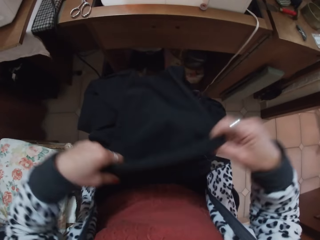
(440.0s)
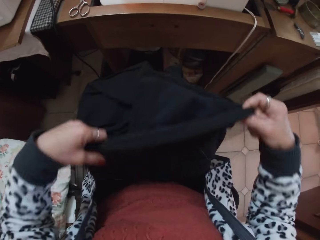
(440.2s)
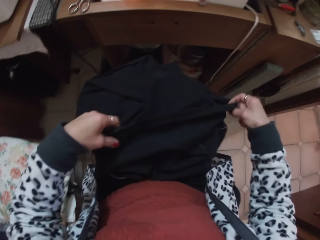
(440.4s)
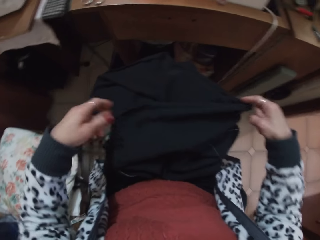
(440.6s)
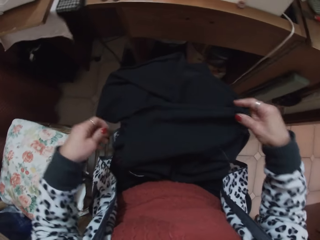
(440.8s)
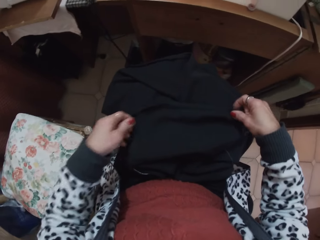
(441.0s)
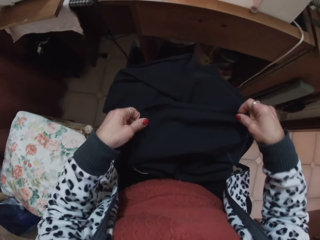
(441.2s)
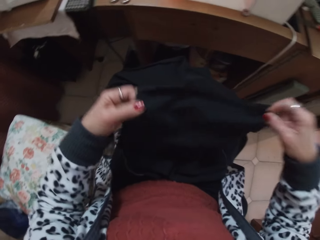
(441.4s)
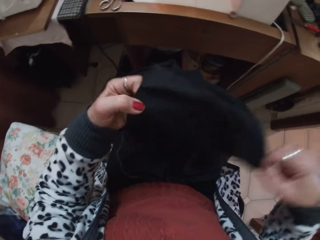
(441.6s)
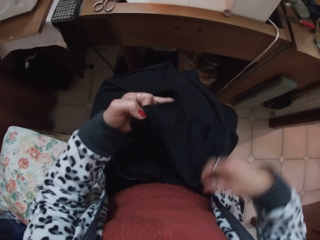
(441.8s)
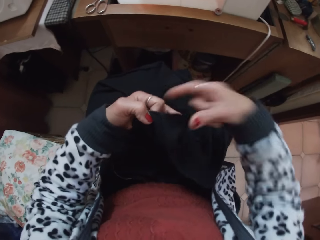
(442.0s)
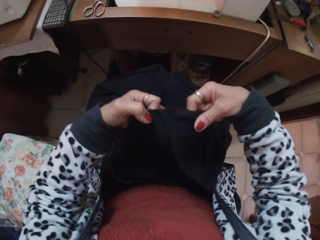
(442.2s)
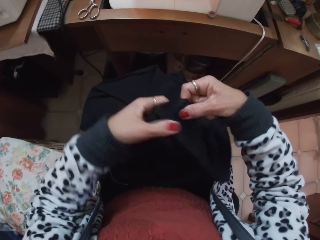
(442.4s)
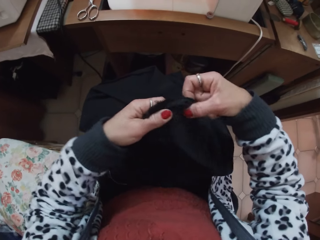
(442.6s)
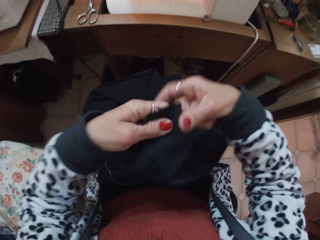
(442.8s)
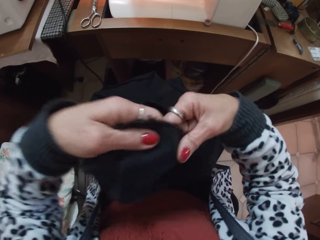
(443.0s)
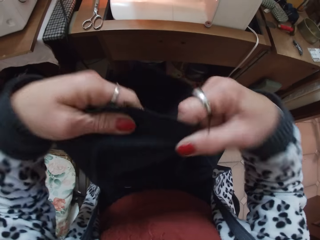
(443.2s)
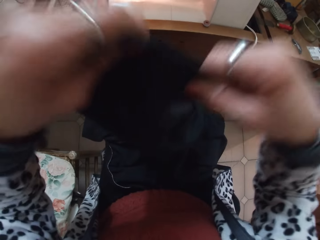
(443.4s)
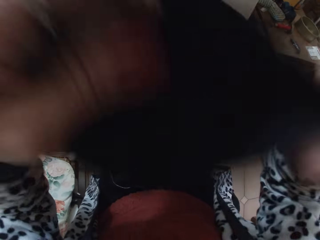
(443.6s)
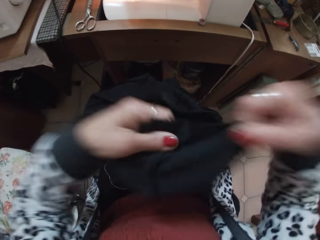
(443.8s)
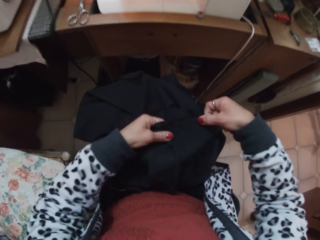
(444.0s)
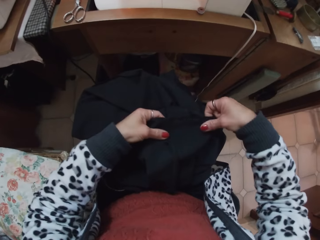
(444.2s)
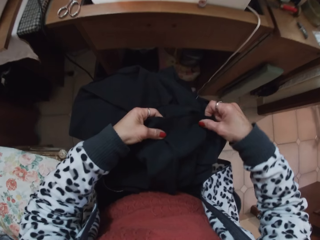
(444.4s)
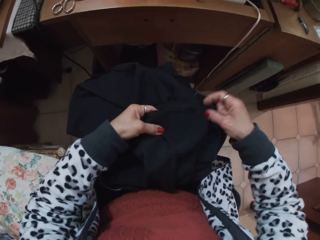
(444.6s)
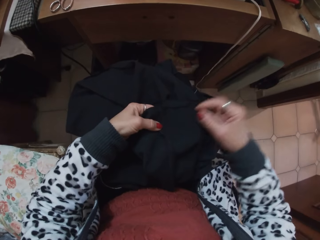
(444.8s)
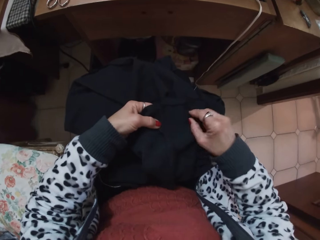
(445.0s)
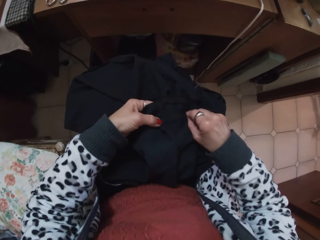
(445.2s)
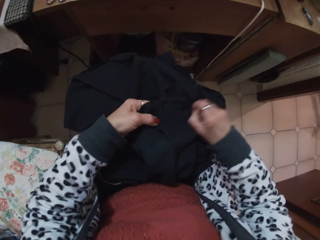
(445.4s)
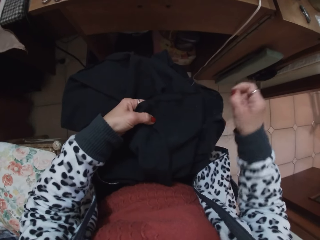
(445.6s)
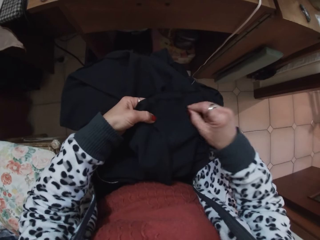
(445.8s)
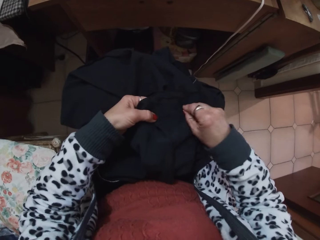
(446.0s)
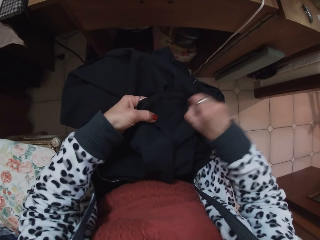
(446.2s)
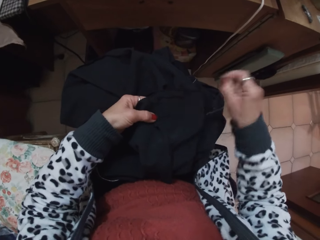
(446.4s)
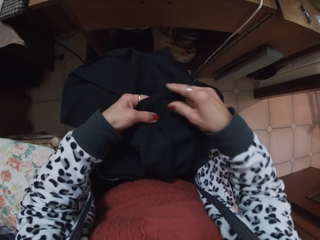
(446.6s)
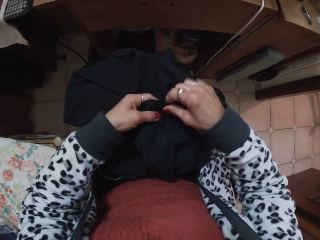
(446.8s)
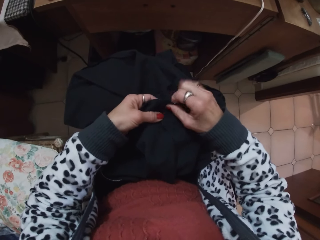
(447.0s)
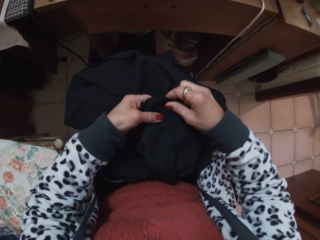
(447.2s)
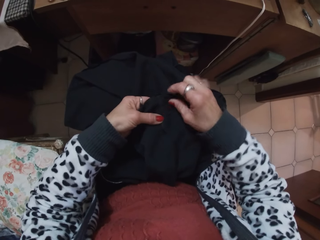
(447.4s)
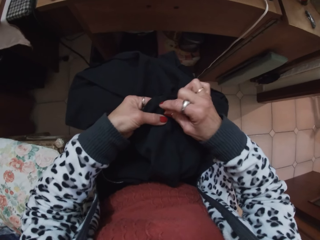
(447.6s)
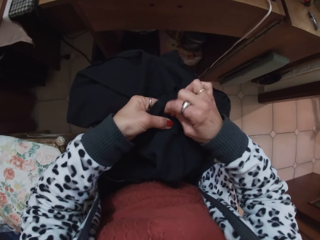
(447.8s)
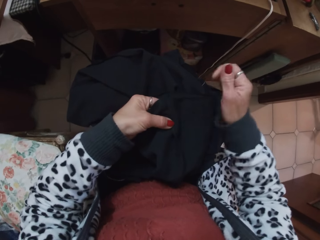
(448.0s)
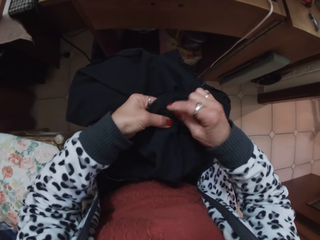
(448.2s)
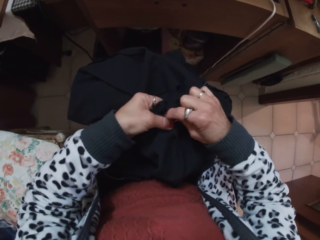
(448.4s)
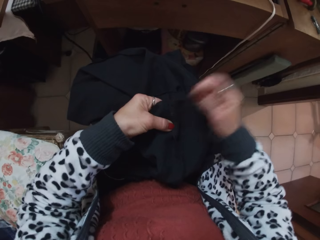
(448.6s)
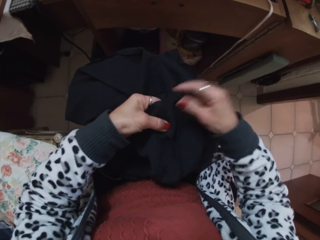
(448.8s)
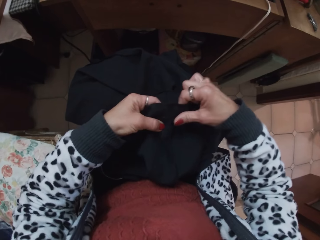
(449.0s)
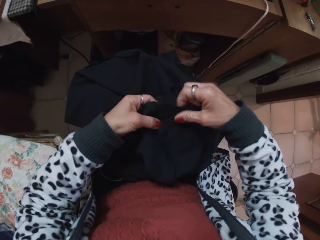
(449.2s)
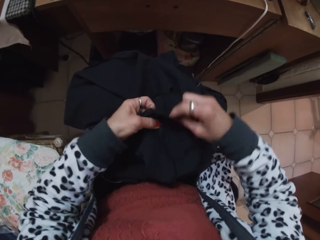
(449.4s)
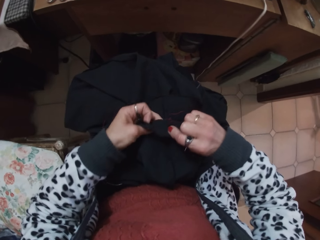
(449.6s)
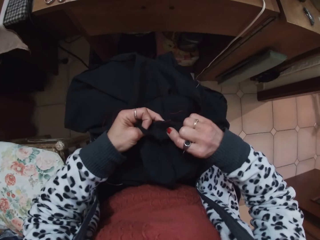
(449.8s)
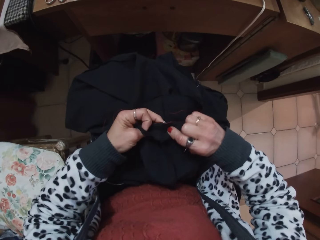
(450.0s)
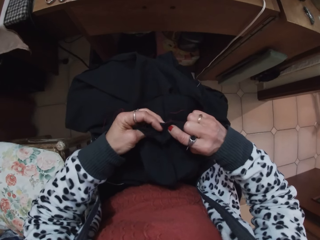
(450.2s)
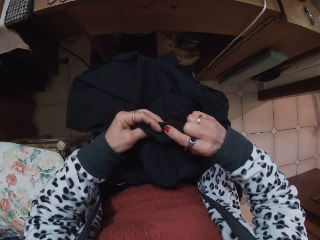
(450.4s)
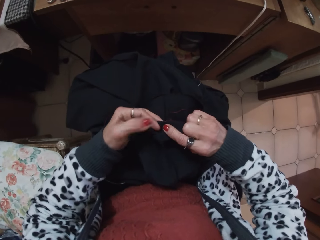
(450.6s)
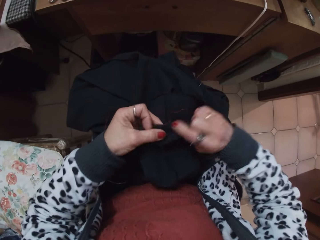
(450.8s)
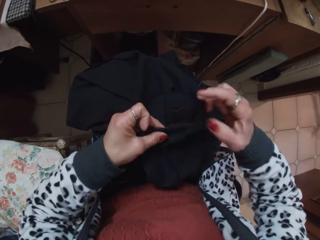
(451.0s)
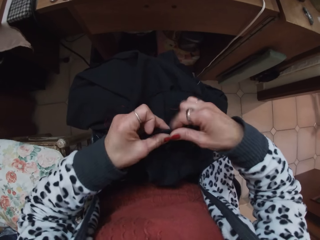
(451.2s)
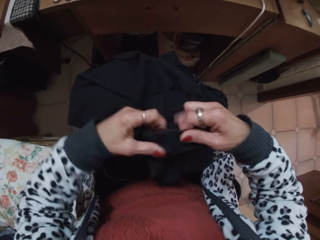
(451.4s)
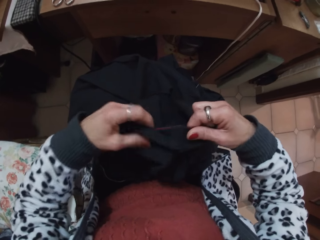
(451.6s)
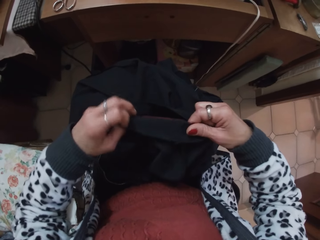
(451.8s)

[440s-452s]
The camera wearer adjusts the fabric. They remove unnecessary threads on the fabric. They fold the fabric.

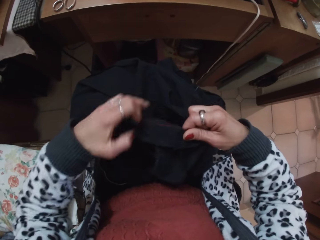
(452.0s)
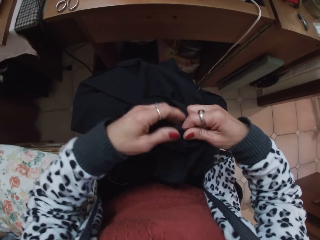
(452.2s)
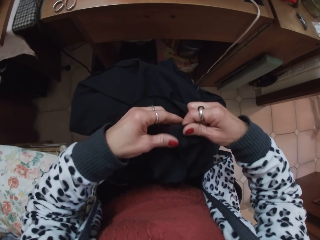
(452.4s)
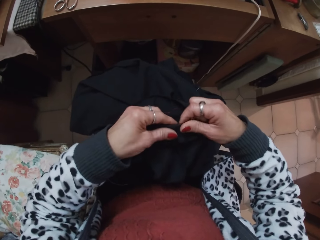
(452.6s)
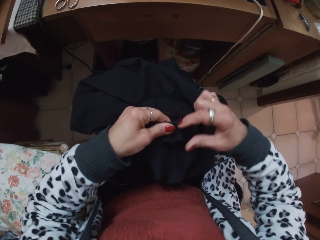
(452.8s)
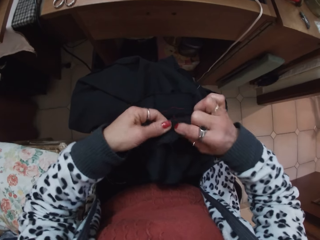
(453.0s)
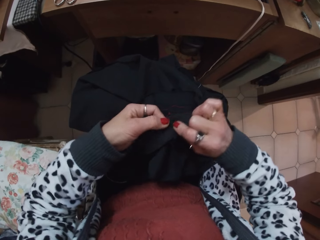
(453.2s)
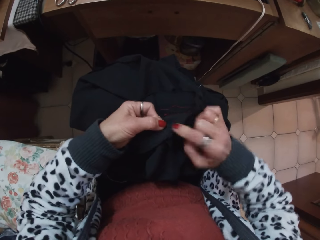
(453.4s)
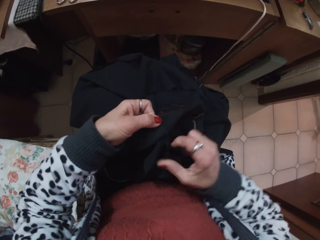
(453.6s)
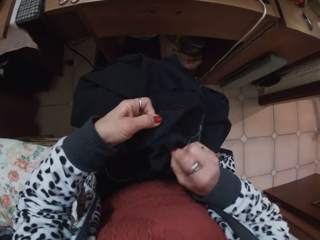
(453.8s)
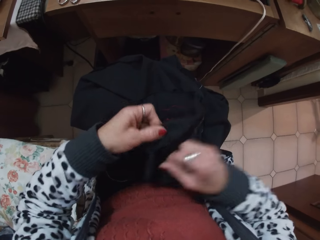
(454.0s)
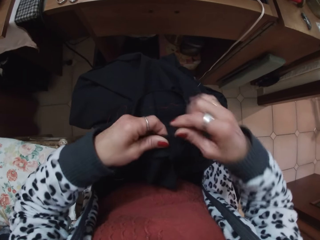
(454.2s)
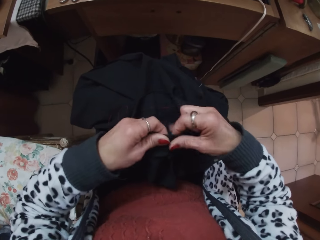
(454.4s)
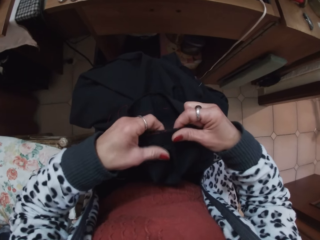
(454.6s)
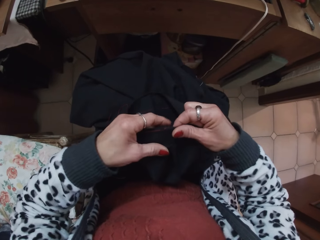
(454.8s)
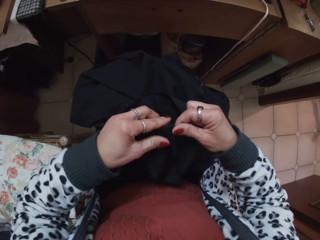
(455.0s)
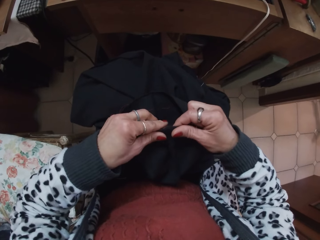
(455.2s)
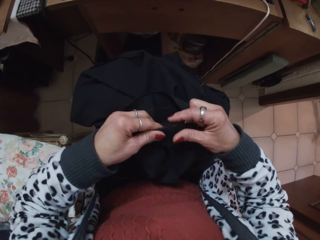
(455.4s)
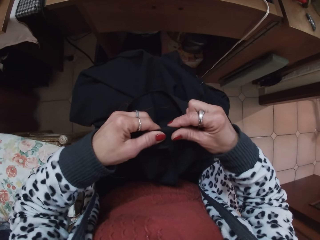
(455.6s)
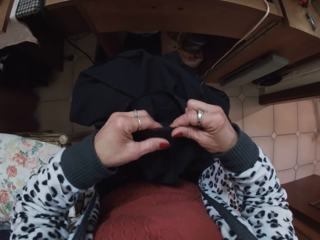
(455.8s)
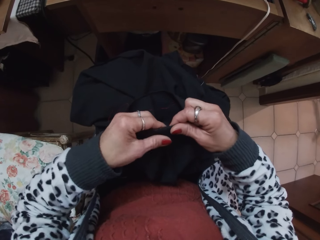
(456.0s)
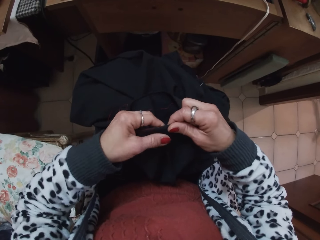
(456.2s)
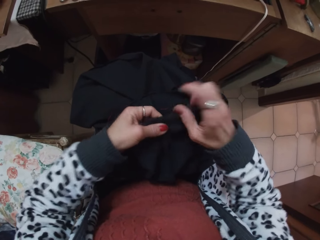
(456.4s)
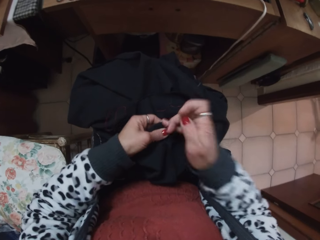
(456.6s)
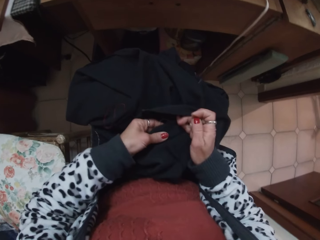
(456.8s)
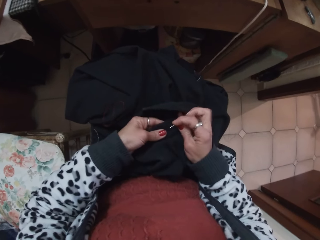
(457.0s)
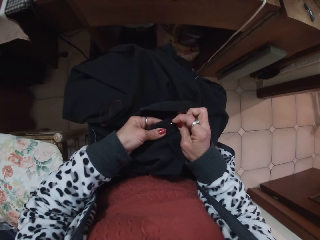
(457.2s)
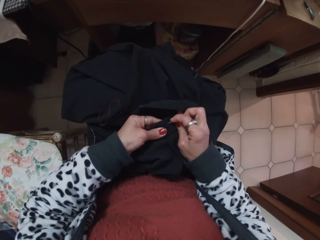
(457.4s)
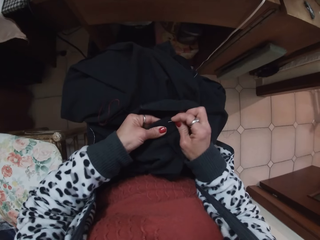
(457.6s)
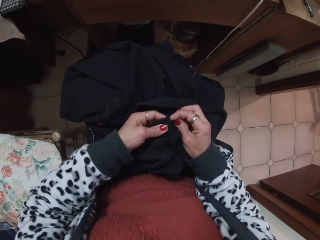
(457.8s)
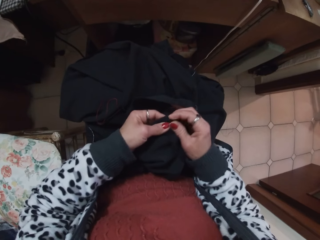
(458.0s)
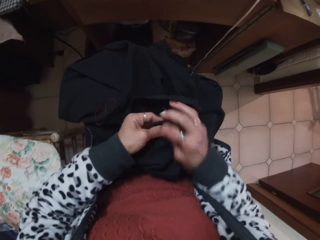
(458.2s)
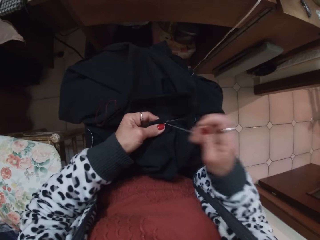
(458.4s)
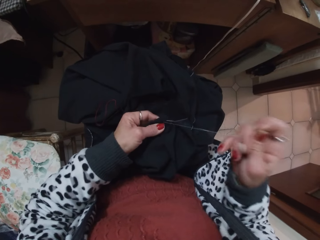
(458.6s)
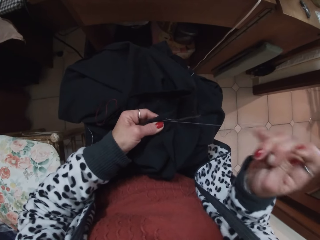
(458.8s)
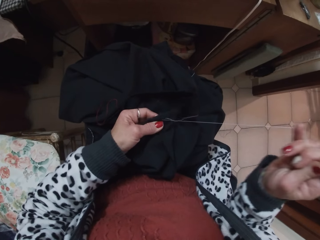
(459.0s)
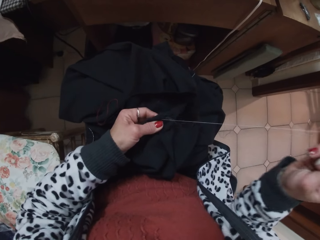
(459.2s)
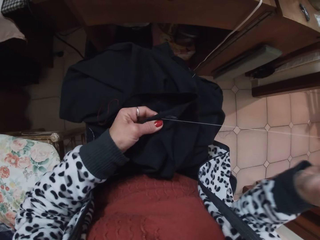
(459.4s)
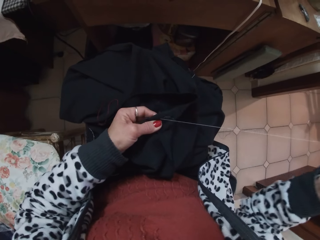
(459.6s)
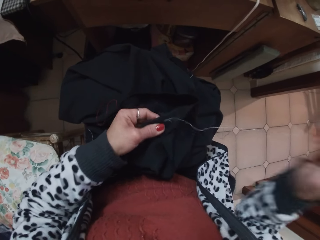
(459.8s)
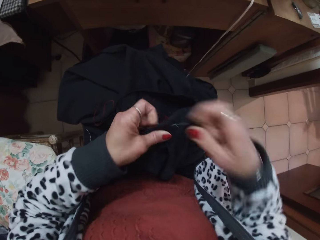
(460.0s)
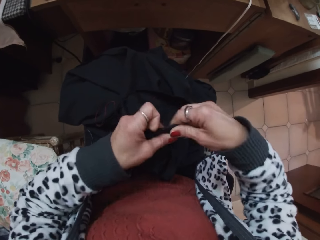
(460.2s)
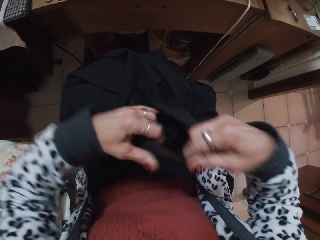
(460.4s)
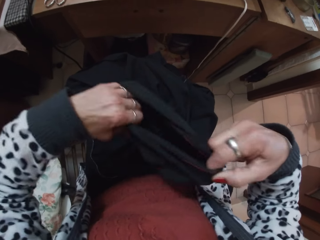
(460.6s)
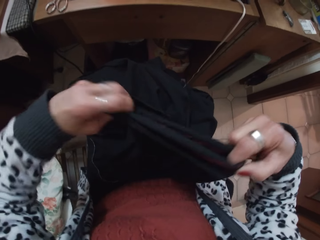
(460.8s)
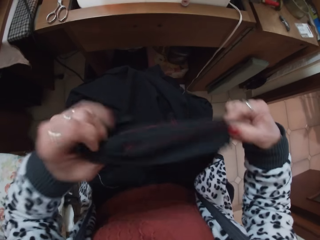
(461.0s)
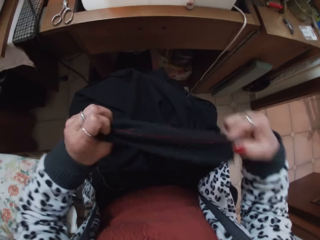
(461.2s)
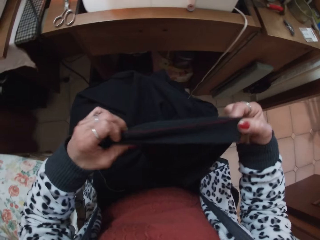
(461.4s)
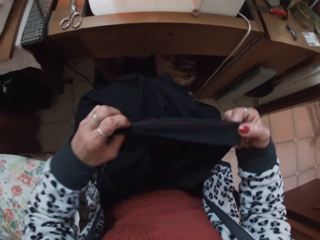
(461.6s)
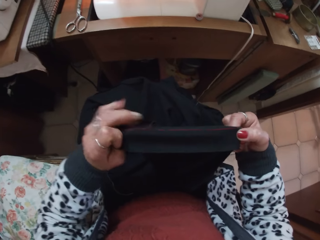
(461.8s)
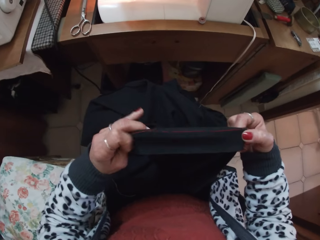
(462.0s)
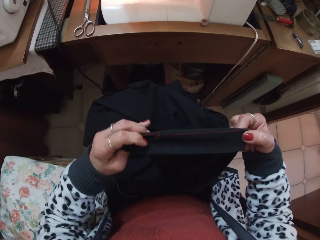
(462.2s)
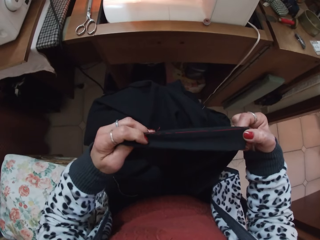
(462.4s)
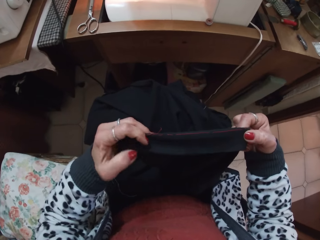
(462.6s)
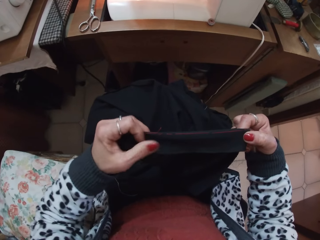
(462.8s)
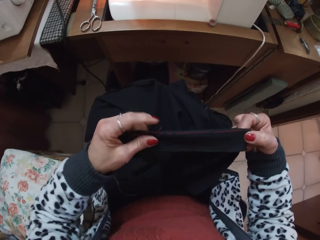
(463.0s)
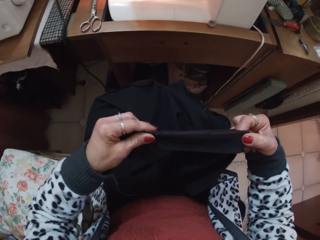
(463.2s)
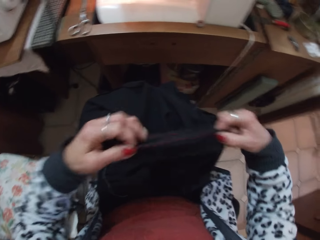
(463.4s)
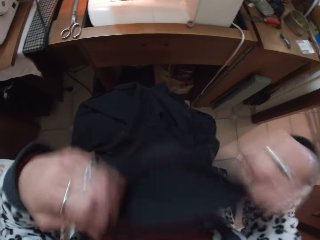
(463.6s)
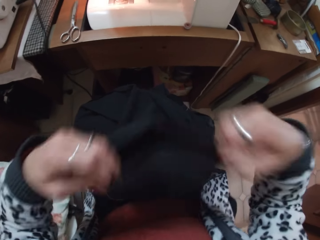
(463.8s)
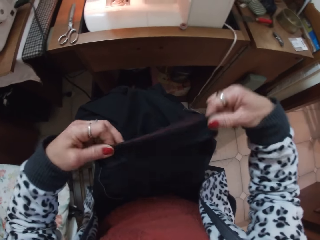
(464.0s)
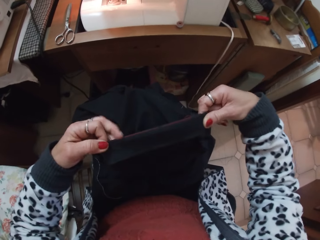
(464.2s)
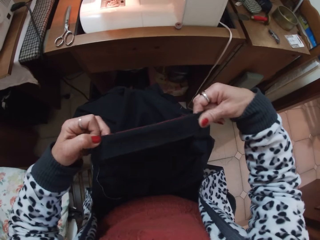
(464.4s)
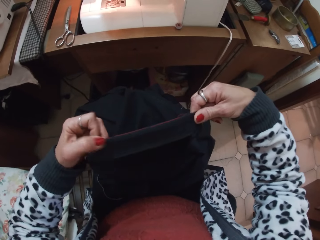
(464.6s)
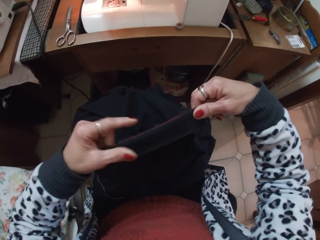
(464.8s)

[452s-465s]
The camera wearer adjusts the trouser or fabric. They continue to sew the trouser with the needle. They adjust the sewing thread. They adjust the trouser.
